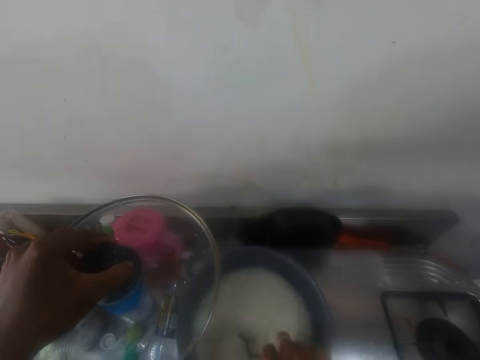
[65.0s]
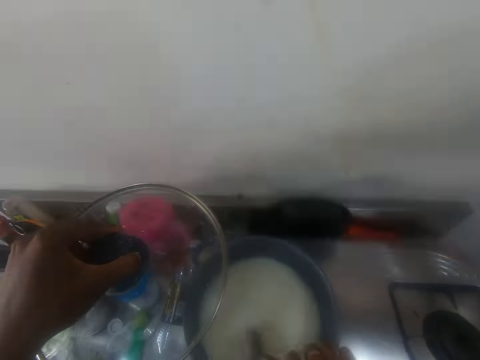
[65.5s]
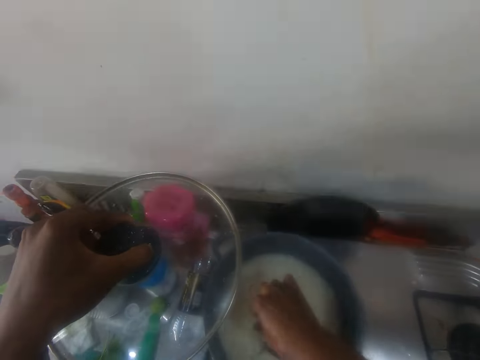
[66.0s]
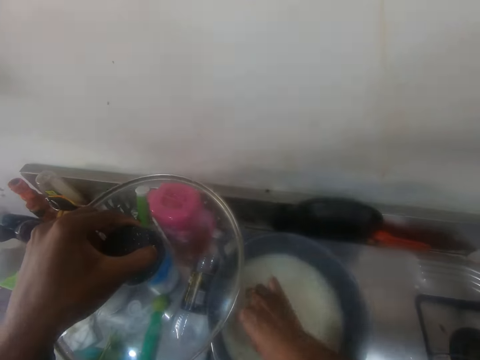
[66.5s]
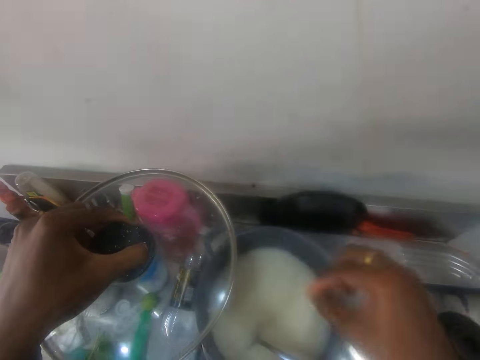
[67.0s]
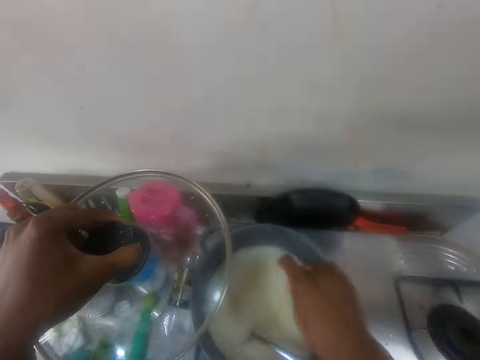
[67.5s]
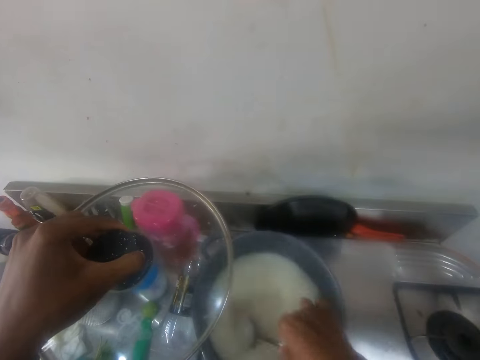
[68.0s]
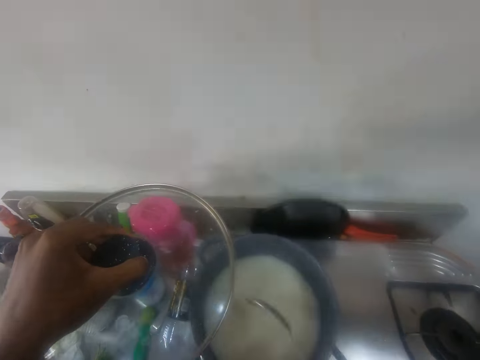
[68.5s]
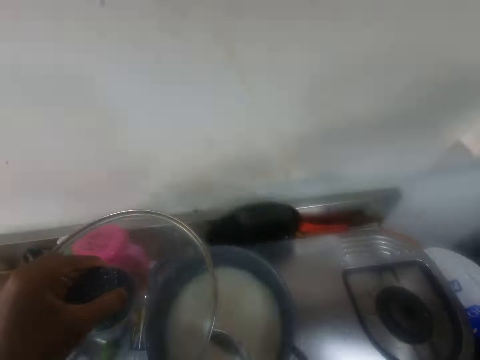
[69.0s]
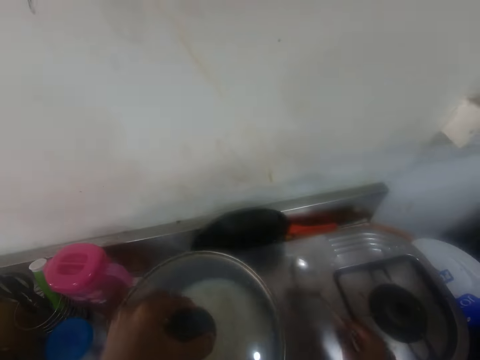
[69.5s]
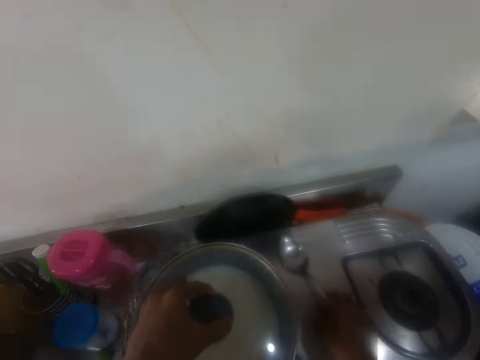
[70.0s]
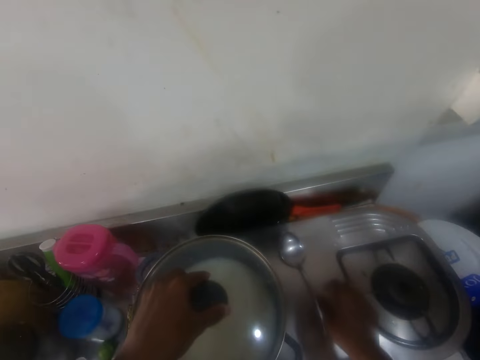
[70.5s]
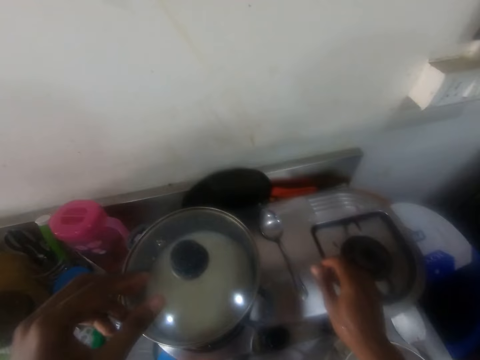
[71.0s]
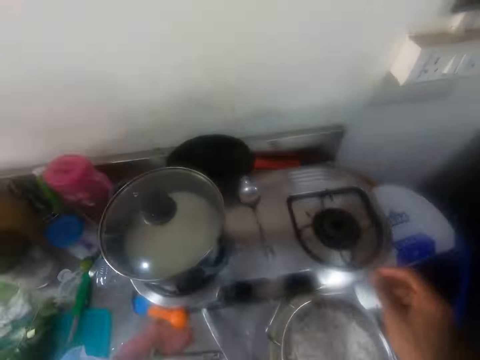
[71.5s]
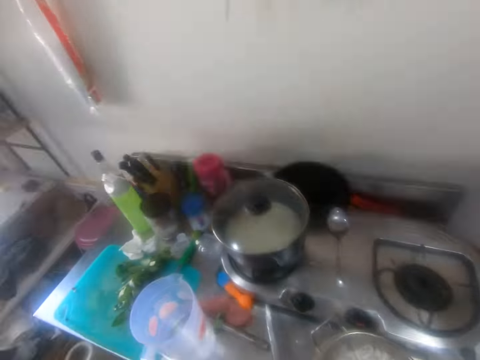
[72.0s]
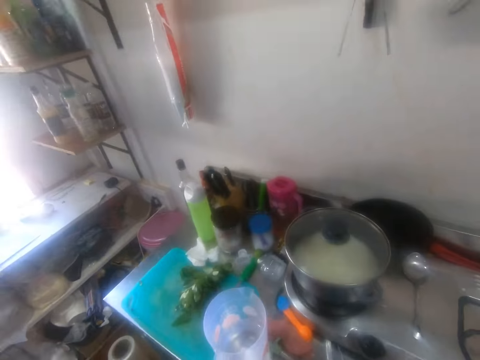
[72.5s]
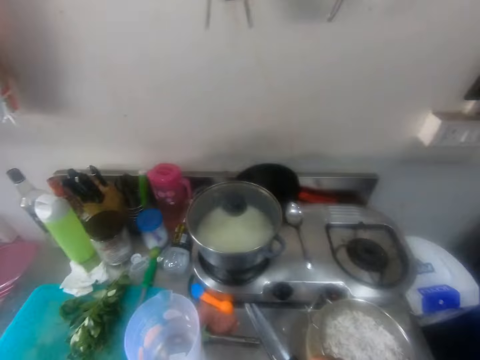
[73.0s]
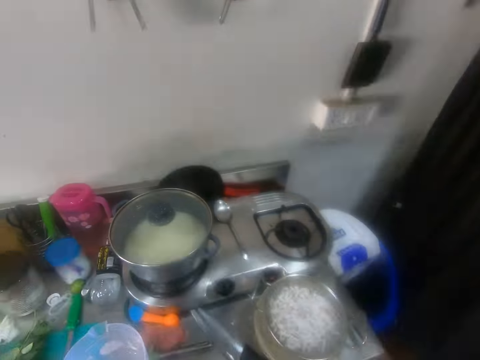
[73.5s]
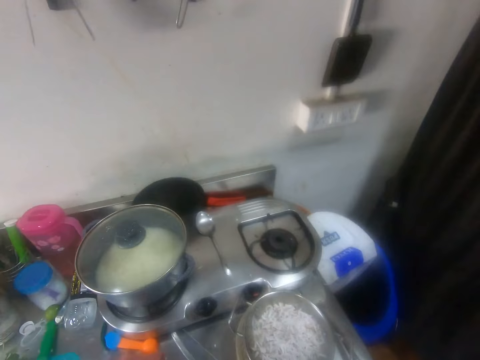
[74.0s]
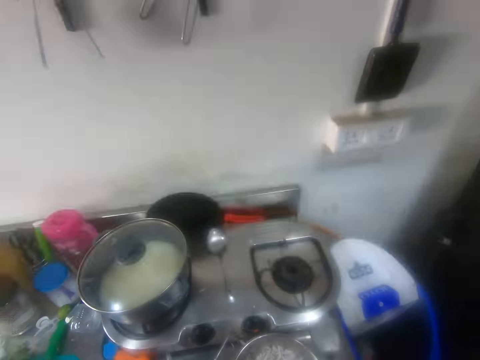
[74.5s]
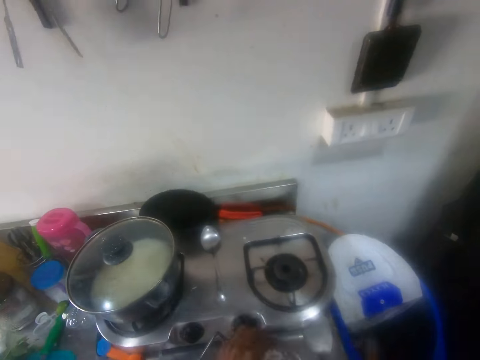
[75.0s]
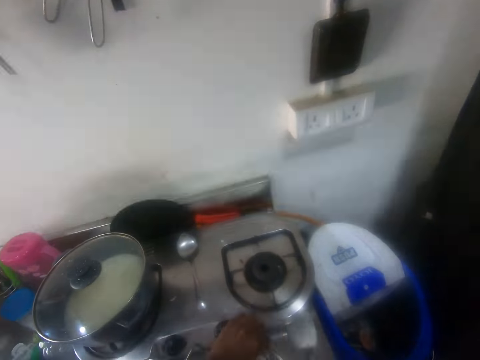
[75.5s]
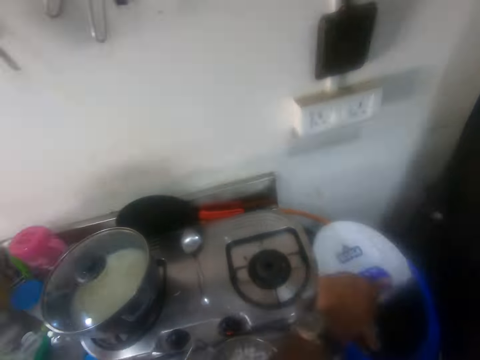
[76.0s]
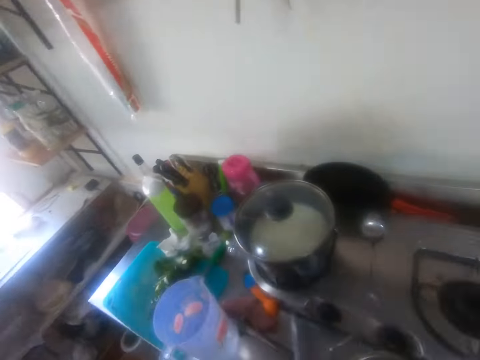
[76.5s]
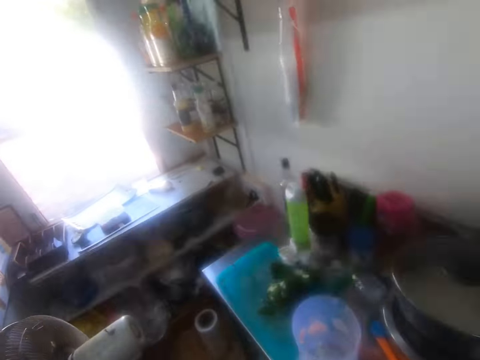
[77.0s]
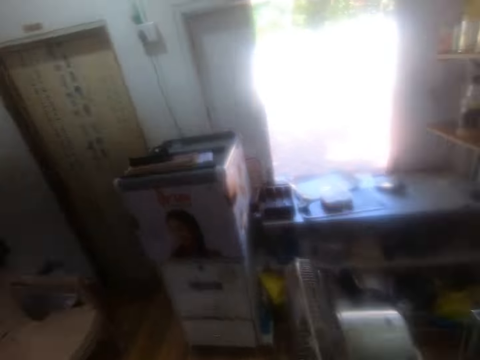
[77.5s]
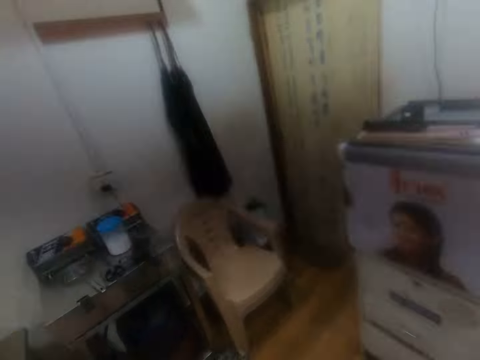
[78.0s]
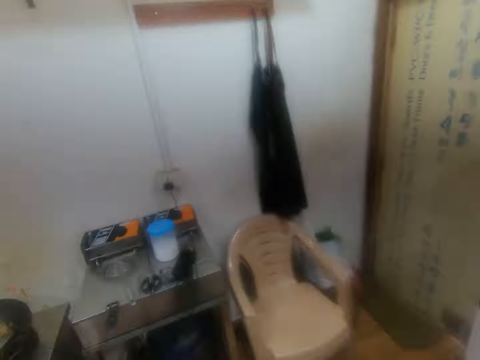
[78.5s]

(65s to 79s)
The camera wearer drops the spoon in the cooking pot. She touches the food in the cooking pot with her right hand. She wipes fingers. She picks up a spoon. She hits the cooking pot with the spoon. She shakes the spoon on the pot. She closes the cooking pot with a lid. She places the spoon on a cooker. She shakes a hand. She looks at a chopping board. She looks at grated vegetable in a pot. She looks at a pot on the cooker. She holds a cooker knob. She picks dirt from the stove and throws the dirt into the litter bin. She moves a hand. She looks at a table. She looks around. She moves around the kitchen.

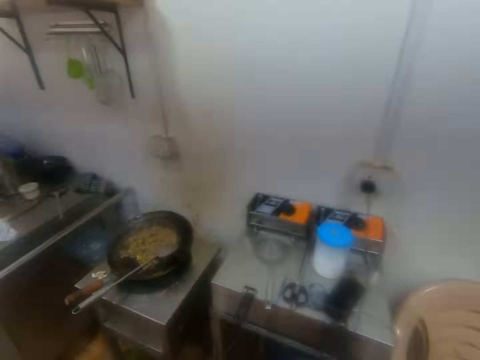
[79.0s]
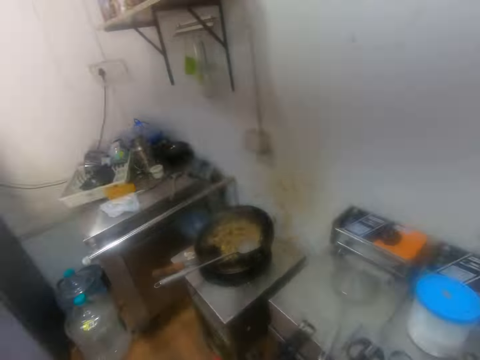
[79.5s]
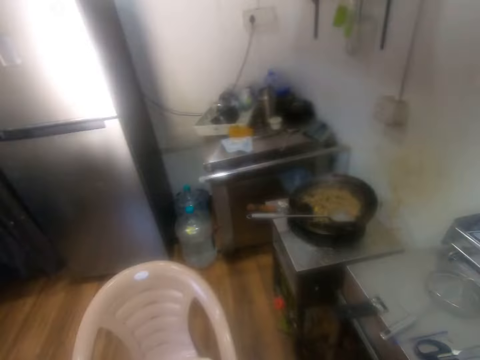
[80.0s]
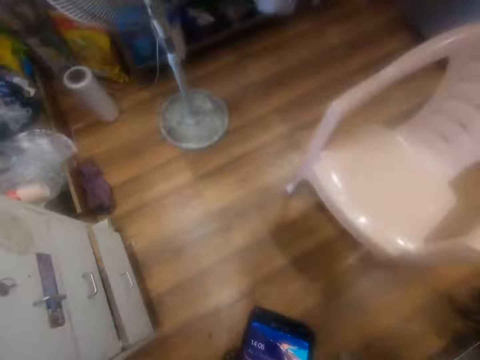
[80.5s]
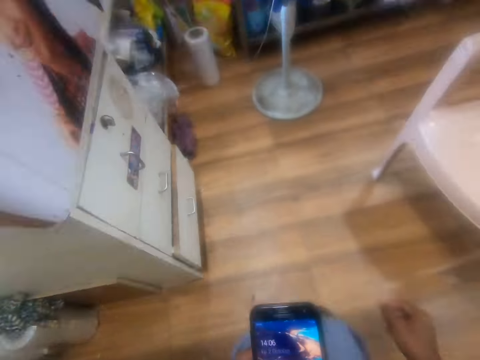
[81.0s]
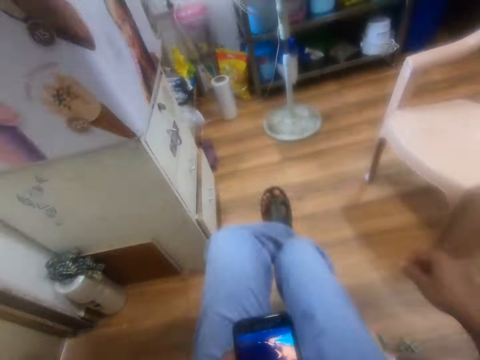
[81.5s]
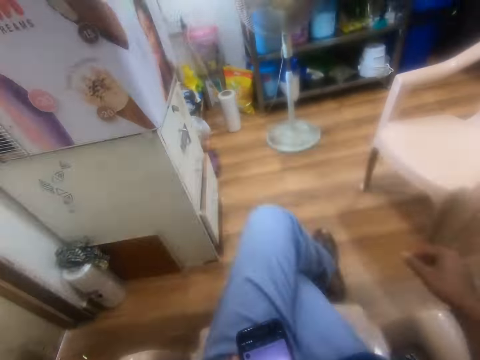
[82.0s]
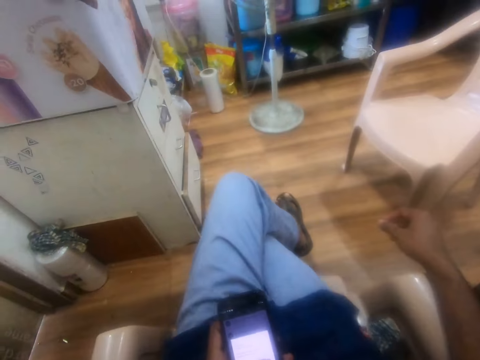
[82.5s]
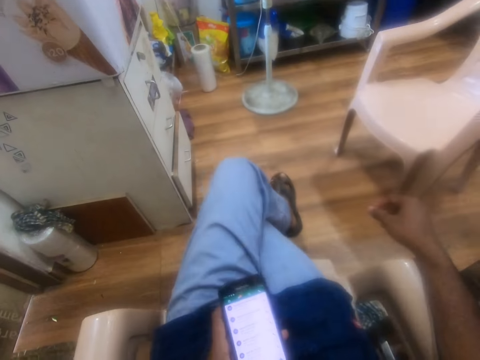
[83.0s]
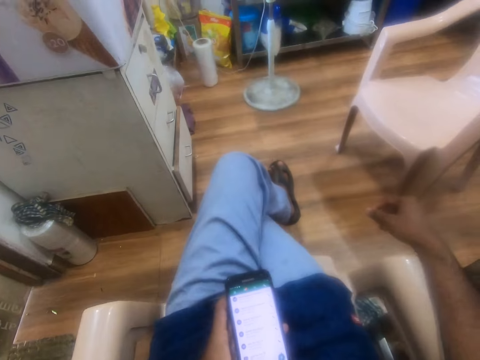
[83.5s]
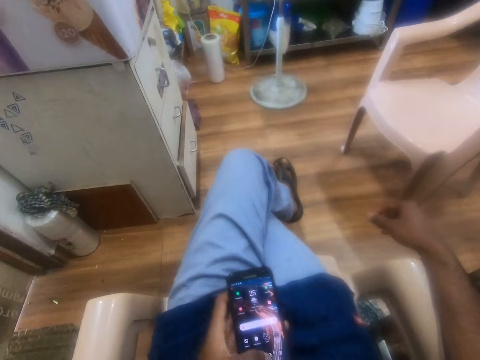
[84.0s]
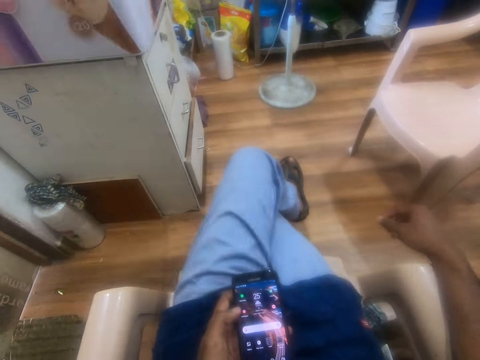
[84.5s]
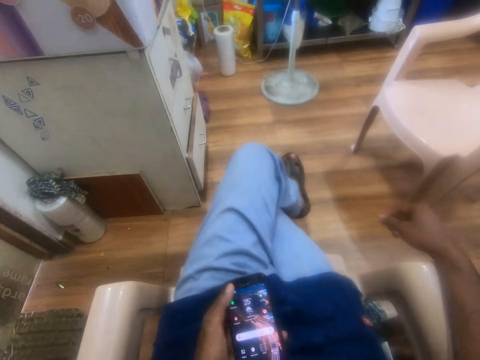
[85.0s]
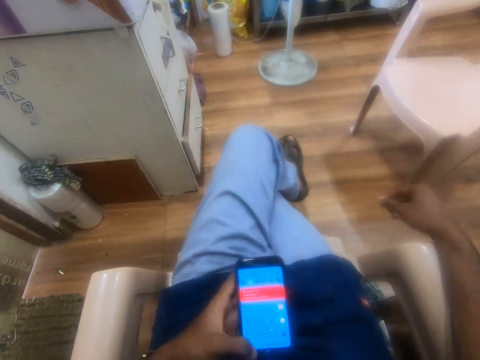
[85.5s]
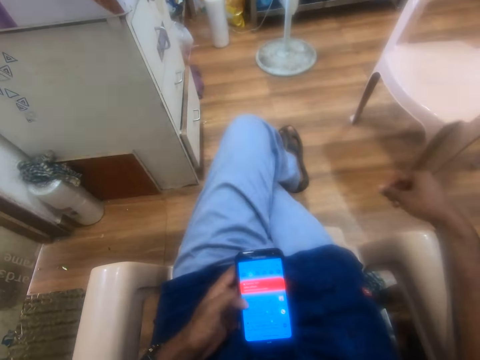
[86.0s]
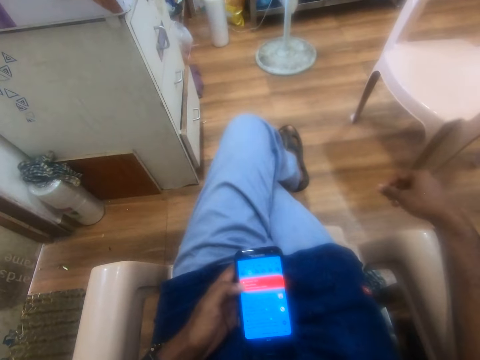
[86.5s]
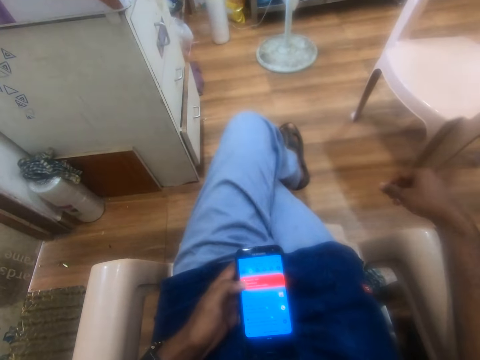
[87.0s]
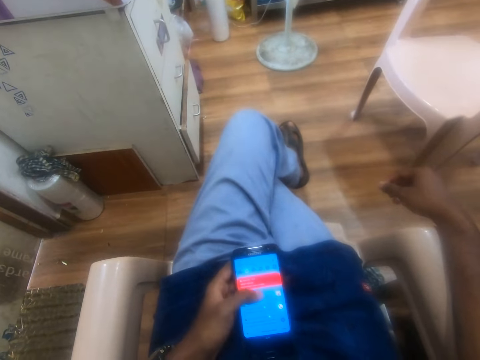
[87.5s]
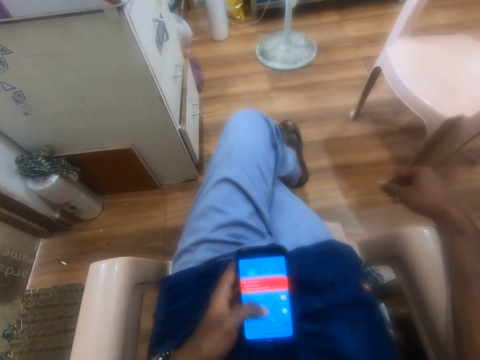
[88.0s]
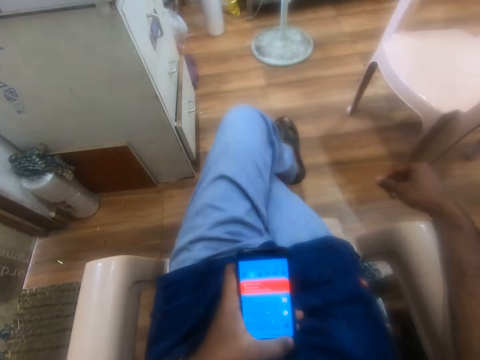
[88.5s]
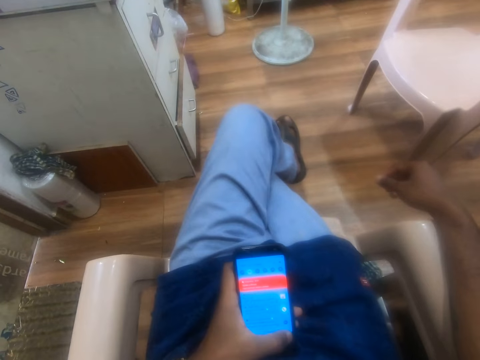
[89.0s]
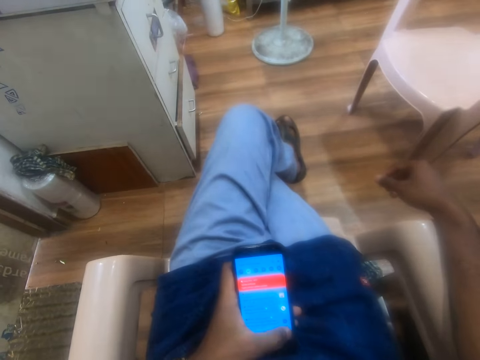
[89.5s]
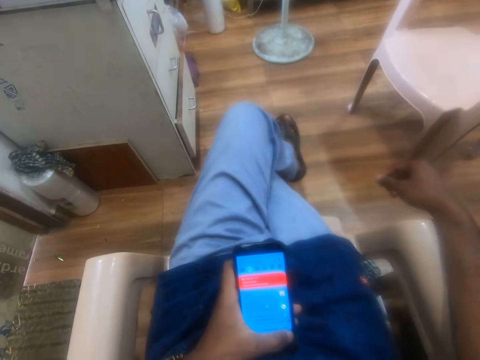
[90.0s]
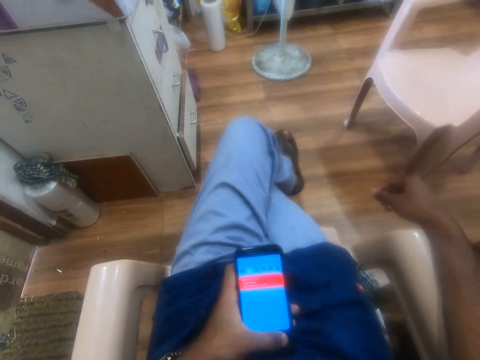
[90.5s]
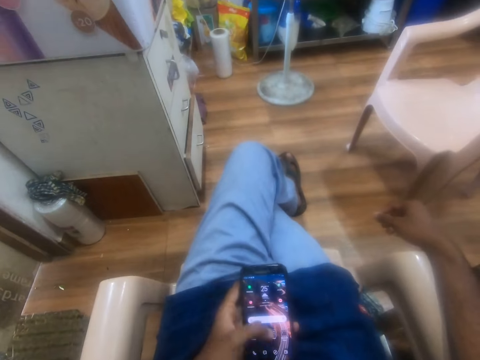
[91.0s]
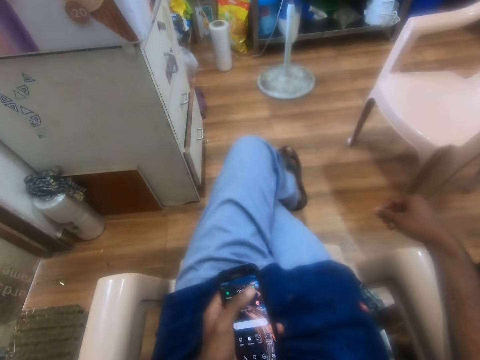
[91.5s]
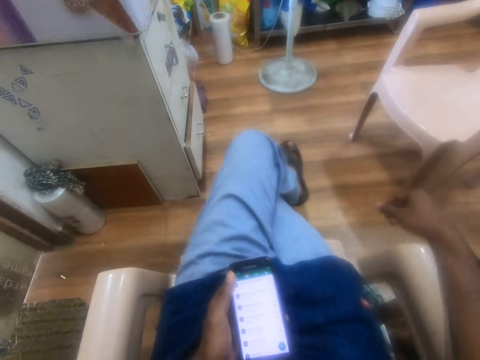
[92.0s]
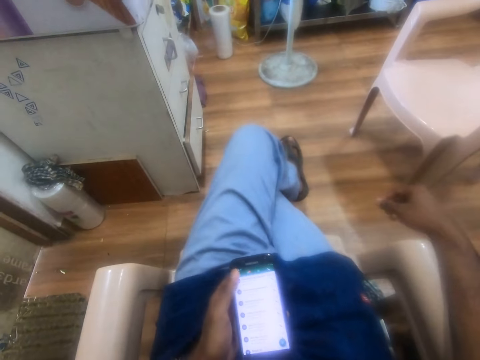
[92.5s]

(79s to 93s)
The camera wearer looks at a chair. They look at a pan. They look at the chair. They hold a phone. They move a leg. They sit on the chair. They cross legs. They scroll the phone. They use the phone. They swipe the phone screen. They use the phone.
